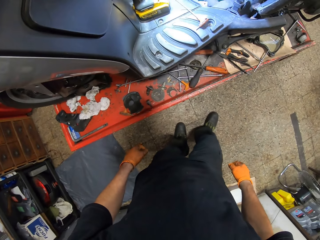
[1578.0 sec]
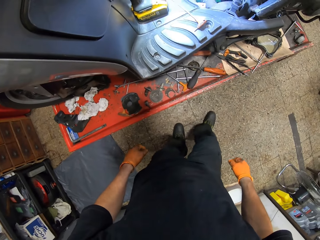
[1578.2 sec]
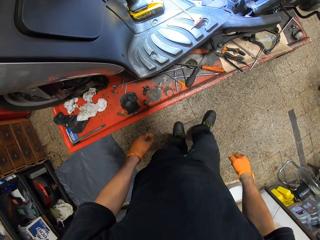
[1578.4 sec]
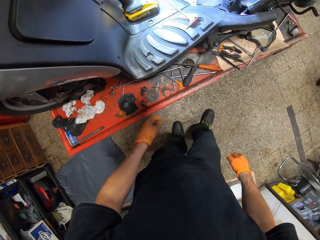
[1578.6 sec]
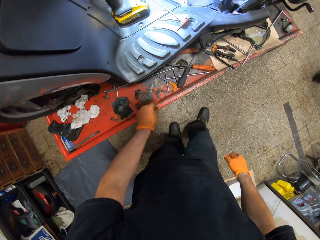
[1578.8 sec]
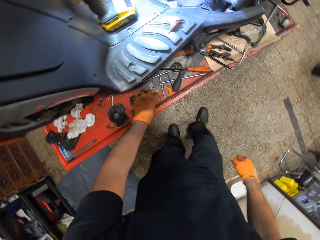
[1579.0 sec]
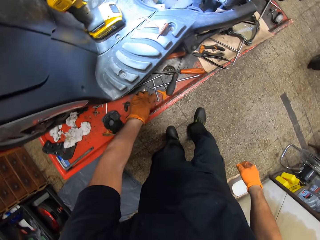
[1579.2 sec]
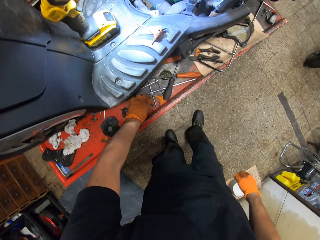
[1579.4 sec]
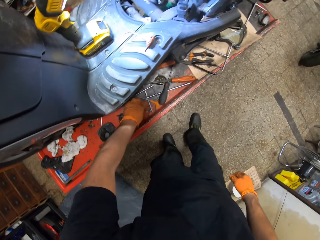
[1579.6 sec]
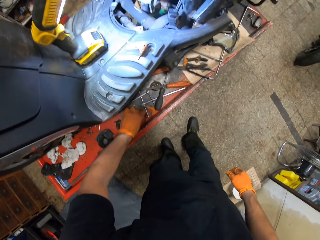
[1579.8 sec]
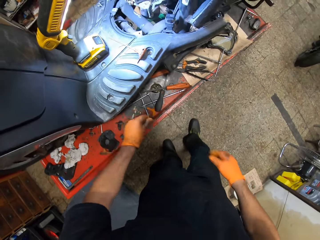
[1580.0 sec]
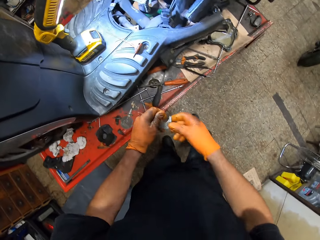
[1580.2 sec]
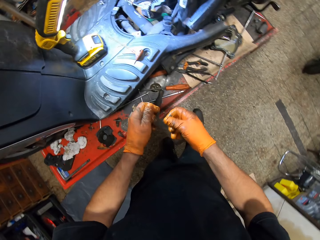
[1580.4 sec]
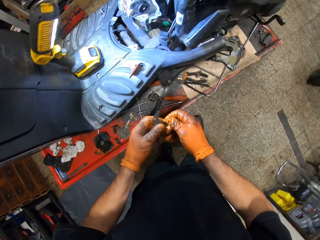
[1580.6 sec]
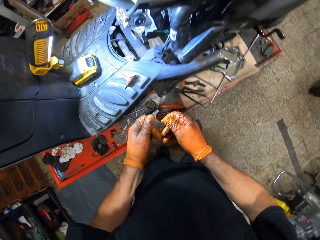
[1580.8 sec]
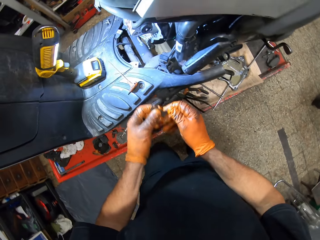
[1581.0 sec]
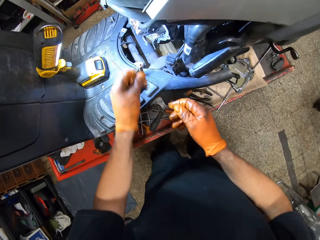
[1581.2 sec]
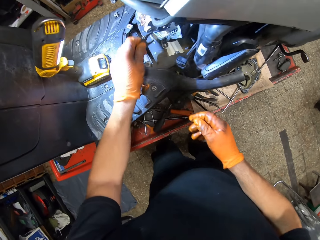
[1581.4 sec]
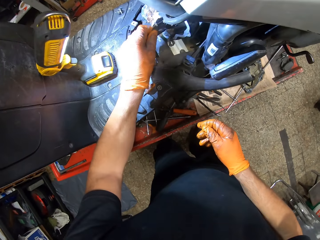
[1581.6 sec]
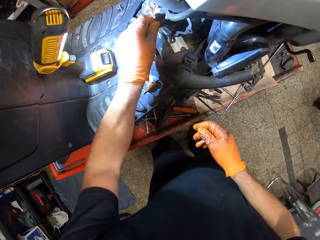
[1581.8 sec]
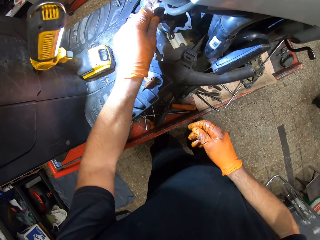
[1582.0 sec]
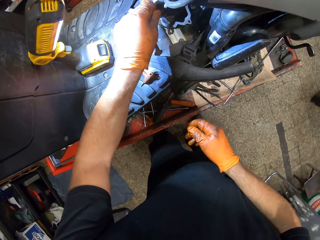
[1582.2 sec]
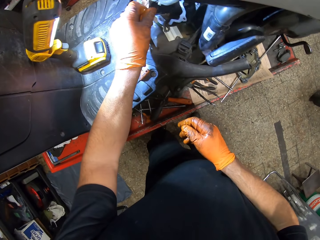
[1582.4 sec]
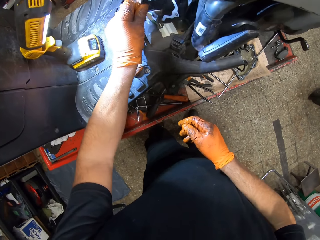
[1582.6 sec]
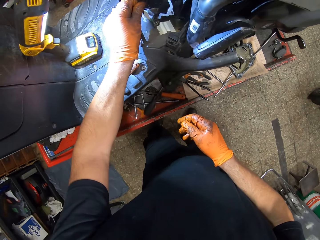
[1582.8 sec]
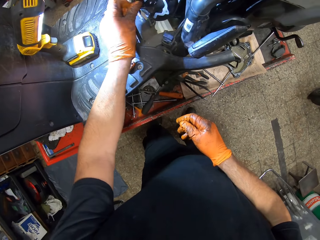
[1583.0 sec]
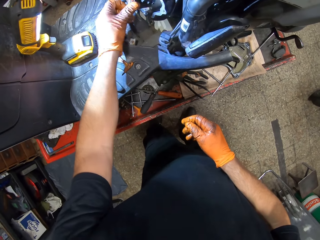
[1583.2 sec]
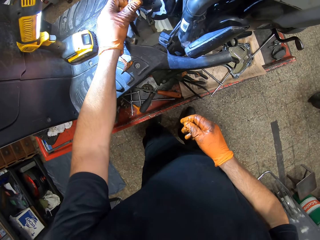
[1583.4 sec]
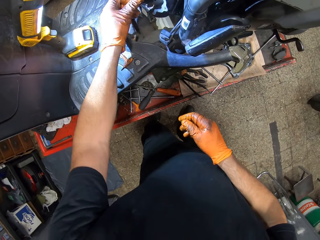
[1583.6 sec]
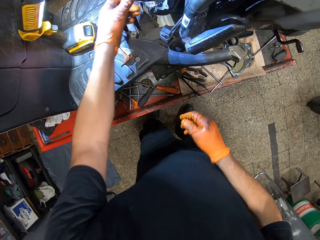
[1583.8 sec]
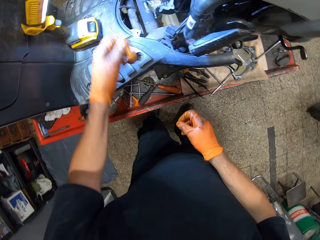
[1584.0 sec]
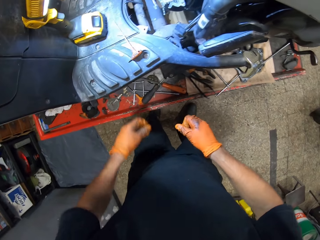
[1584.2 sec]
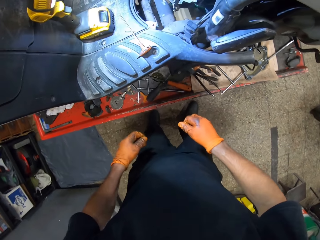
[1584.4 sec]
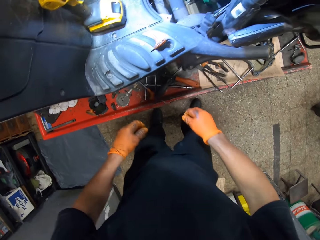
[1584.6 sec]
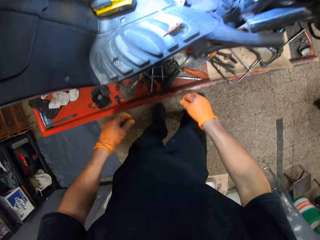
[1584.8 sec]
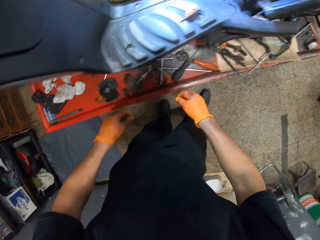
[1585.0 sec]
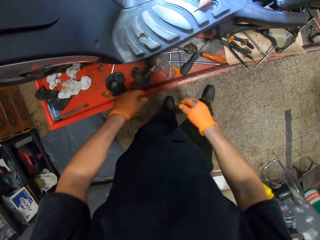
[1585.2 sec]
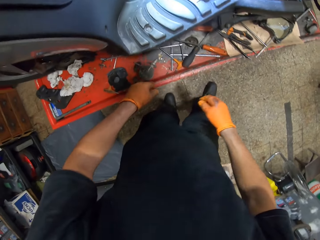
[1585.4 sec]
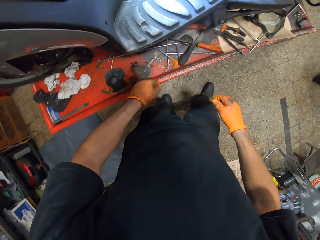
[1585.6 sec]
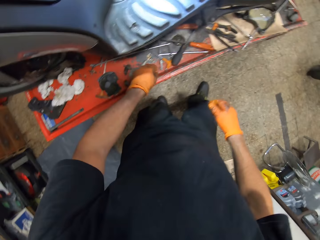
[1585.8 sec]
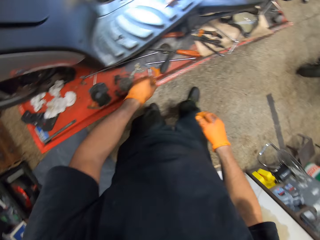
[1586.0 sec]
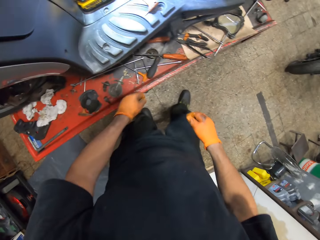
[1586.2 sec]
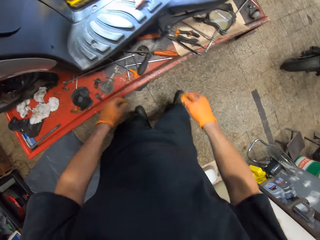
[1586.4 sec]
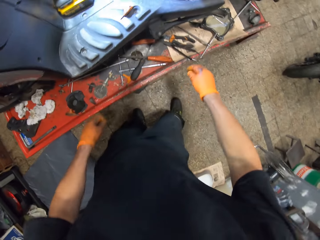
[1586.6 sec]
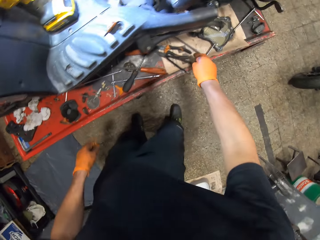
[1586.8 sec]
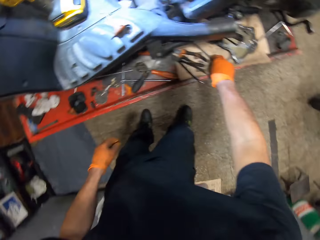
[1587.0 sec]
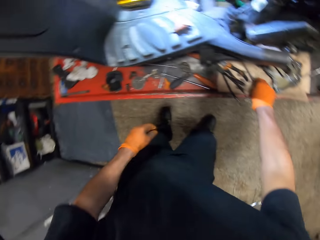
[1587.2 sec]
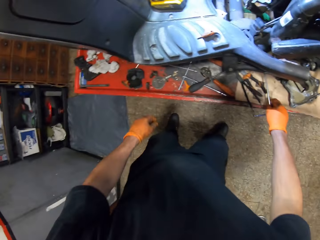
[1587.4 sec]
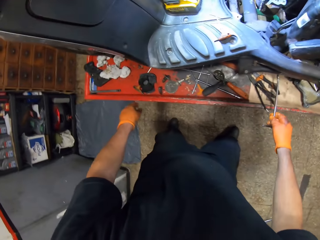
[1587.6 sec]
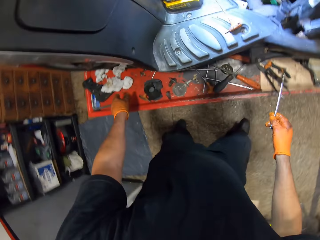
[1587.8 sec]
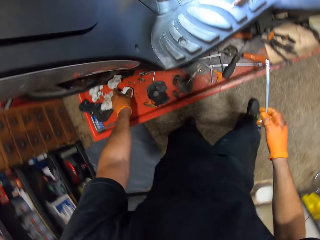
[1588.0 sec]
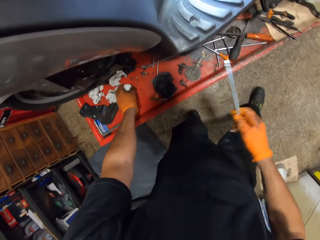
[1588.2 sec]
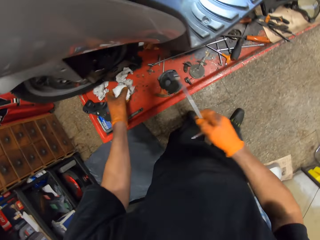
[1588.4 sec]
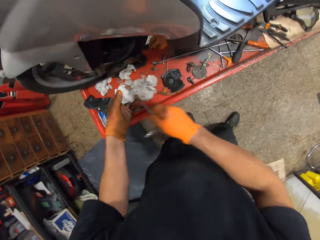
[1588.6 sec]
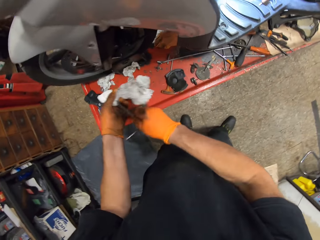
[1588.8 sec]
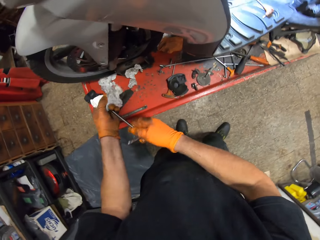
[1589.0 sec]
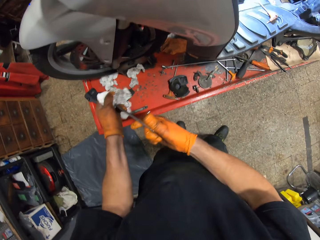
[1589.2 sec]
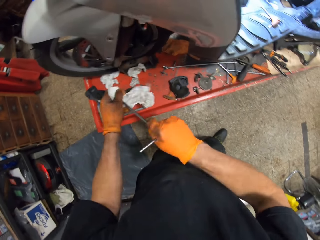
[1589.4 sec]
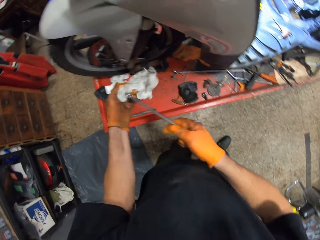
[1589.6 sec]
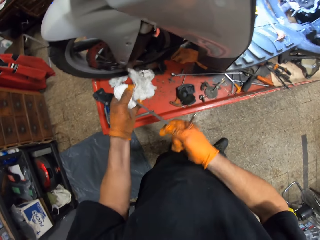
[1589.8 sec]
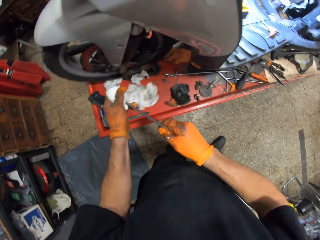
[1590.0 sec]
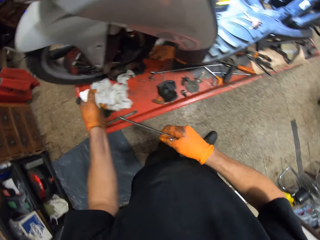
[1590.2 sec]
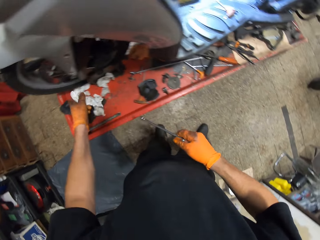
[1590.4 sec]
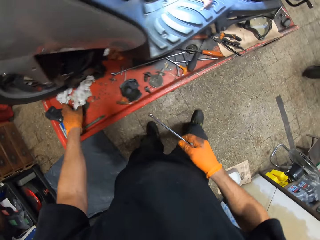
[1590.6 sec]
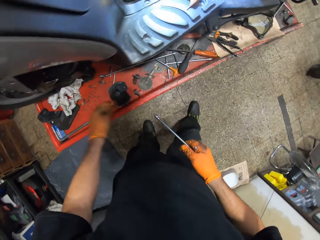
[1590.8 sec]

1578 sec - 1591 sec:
The camera wearer stares at the motorcycle. He picks up a metal on the work table with his gloved left hand. He inserts the metal into the engine block with his gloved left hand. He fixes something on the engine. He picks up a T spanner on the table with his gloved right hand. He picks up a tissue paper from the work table with his gloved left hand. He rubs the T spanner in his gloved right hand on the tissue in his gloved left hand. He drops the tissue on the table with his gloved left hand.

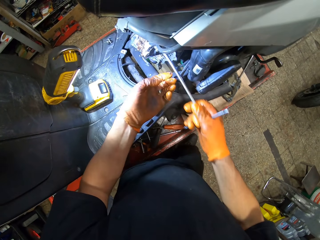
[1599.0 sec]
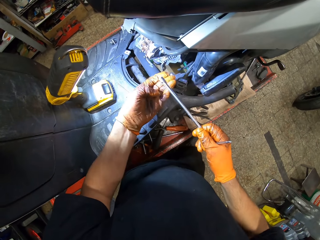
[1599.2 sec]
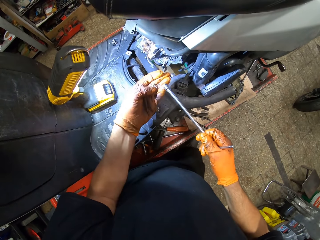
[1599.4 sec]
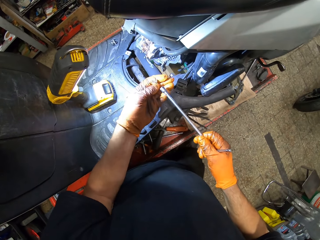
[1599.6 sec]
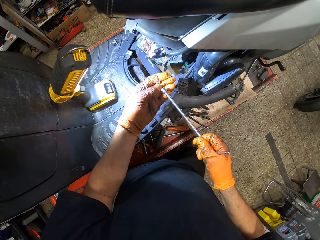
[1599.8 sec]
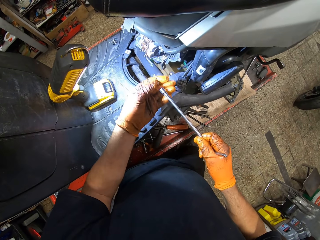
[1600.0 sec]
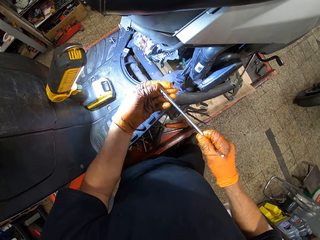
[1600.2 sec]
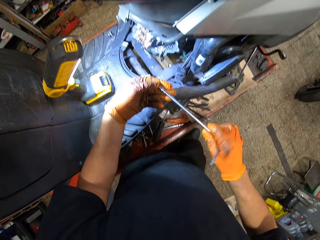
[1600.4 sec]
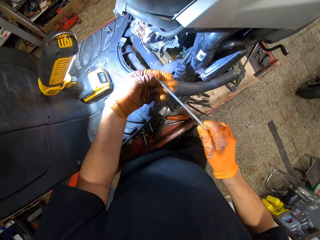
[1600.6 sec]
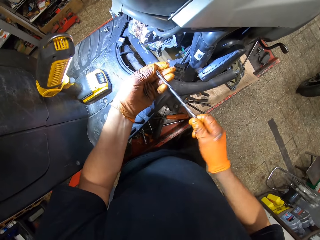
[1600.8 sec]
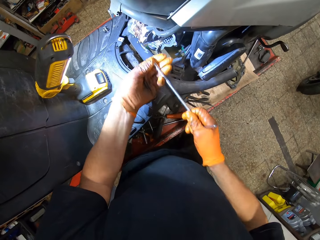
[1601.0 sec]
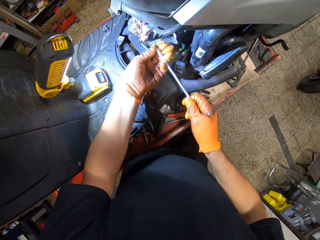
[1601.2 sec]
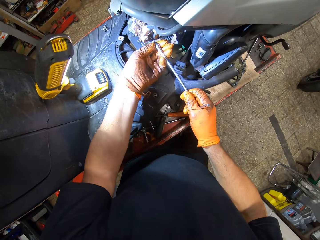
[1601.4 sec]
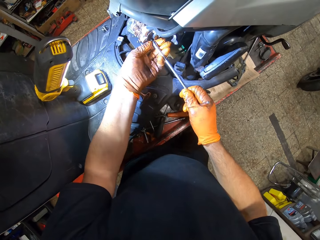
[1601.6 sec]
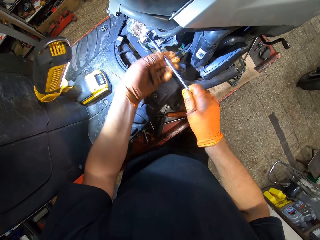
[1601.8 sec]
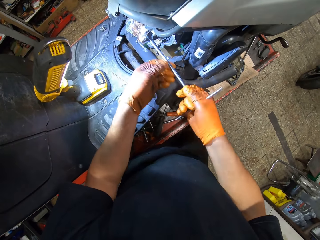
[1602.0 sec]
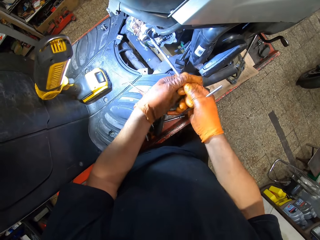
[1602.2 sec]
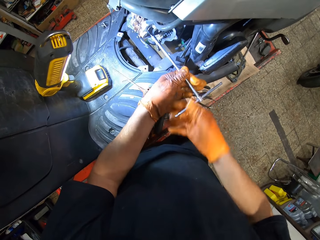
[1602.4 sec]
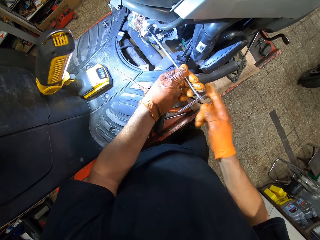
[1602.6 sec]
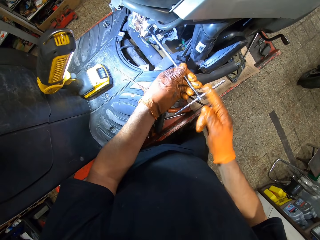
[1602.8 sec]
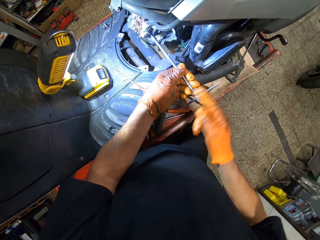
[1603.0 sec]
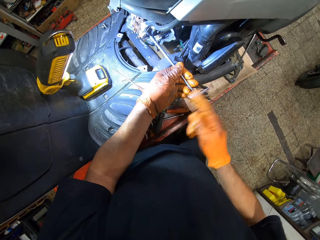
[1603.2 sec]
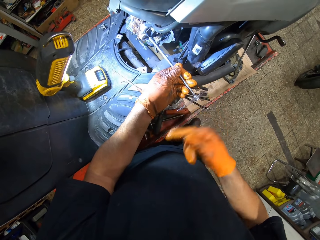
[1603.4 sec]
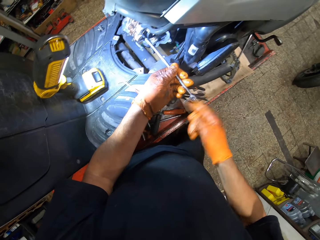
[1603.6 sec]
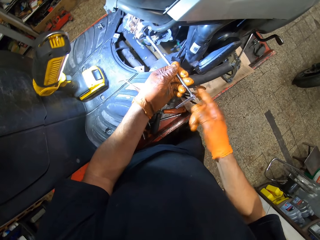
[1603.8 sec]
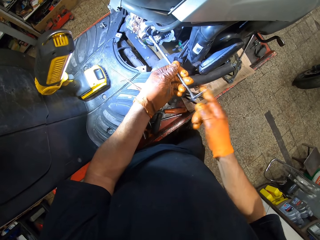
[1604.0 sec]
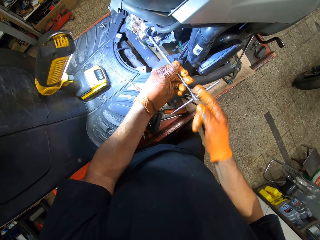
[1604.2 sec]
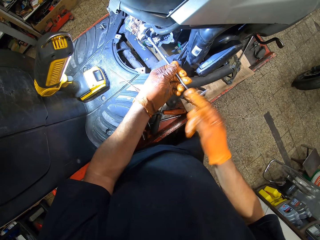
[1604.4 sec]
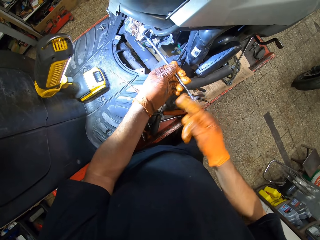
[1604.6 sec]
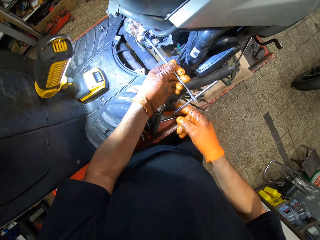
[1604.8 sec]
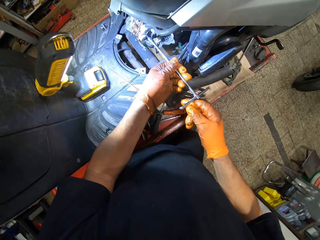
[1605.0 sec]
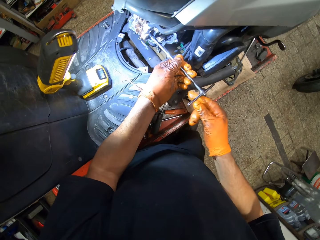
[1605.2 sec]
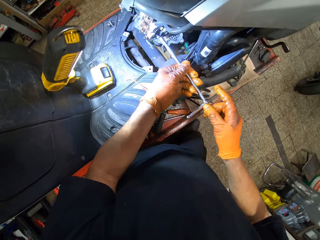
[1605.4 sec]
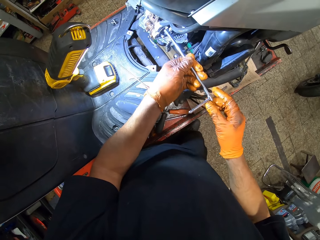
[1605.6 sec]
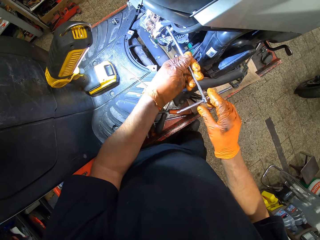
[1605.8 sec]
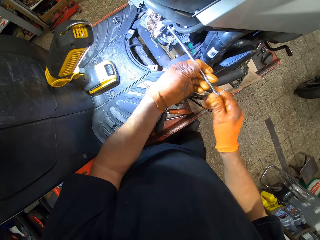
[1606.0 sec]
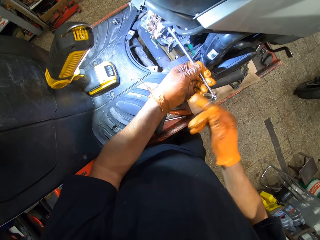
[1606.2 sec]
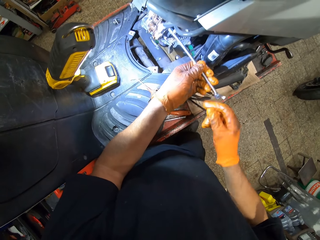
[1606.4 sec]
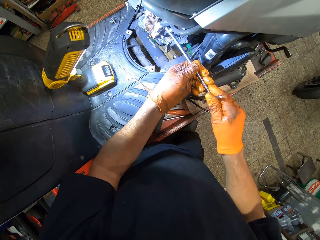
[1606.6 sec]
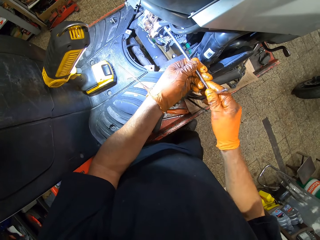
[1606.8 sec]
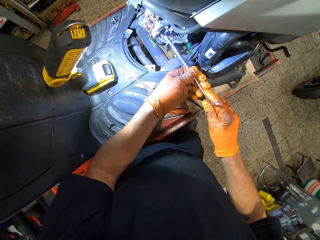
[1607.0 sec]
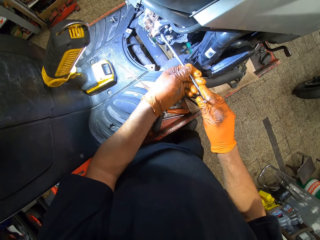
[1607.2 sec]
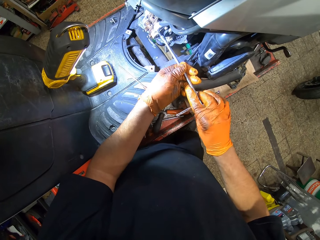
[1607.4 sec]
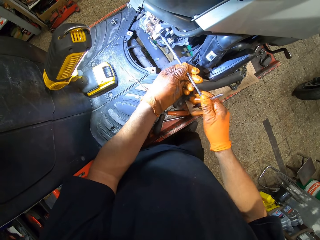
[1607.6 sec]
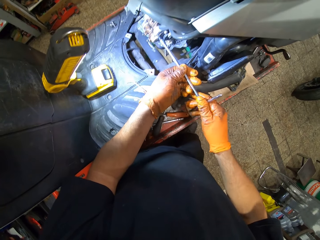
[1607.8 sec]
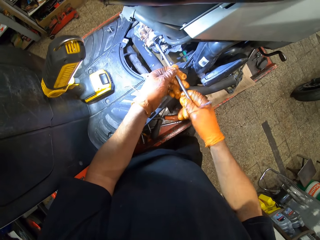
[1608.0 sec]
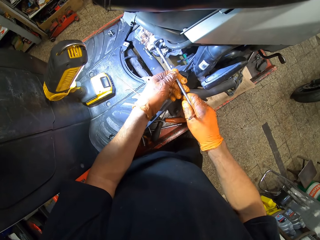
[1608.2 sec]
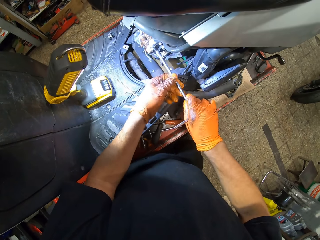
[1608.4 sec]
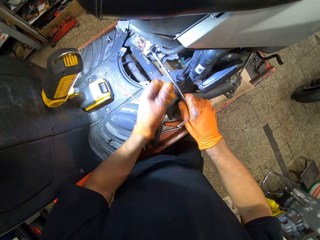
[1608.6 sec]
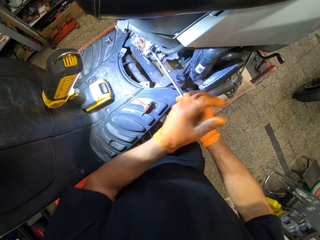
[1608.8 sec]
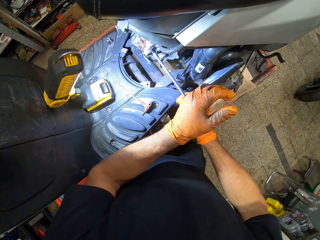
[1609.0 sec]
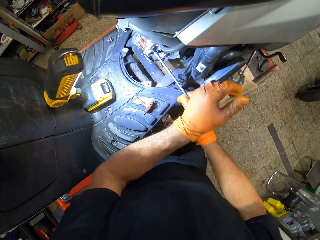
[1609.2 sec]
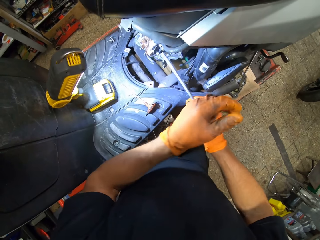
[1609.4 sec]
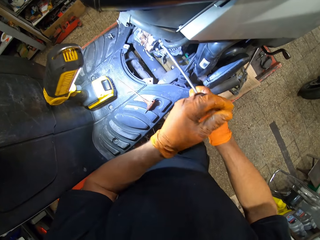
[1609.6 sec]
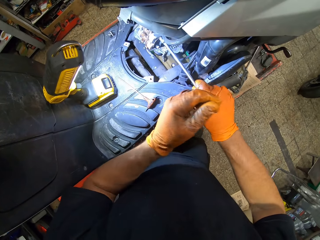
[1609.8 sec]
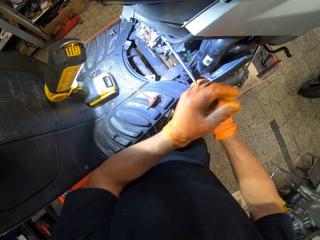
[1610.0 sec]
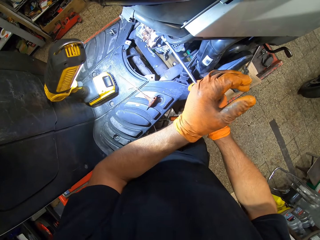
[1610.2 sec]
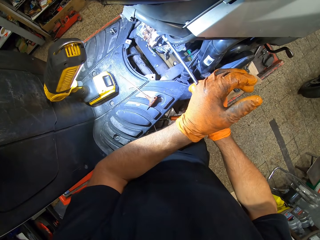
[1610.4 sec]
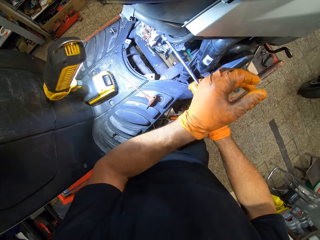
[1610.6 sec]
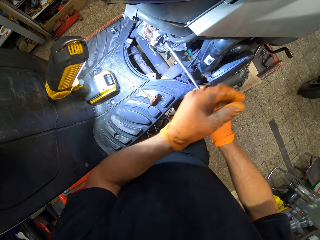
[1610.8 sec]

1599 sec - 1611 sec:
The camera wearer puts the nut in the wrench. They tighten the nut on the engine.
